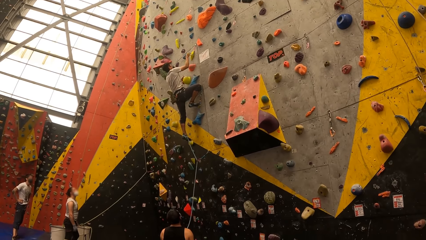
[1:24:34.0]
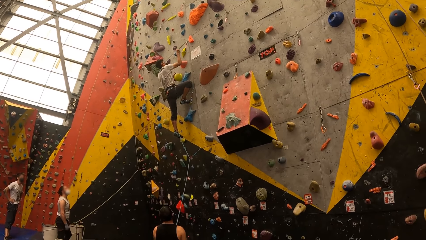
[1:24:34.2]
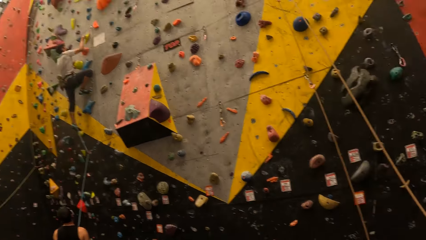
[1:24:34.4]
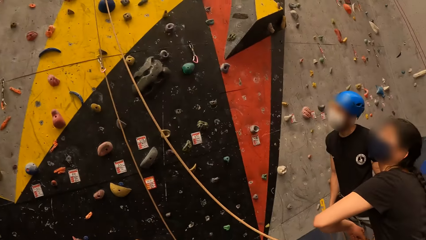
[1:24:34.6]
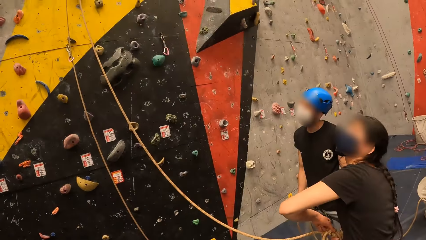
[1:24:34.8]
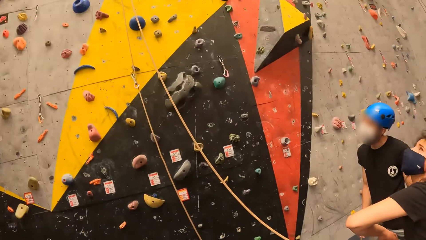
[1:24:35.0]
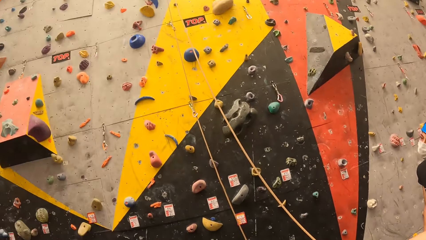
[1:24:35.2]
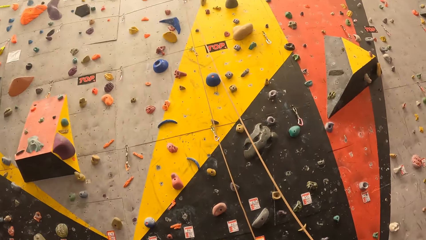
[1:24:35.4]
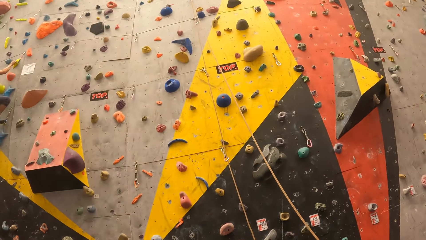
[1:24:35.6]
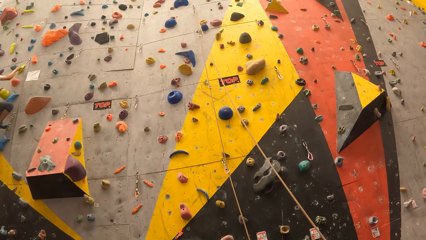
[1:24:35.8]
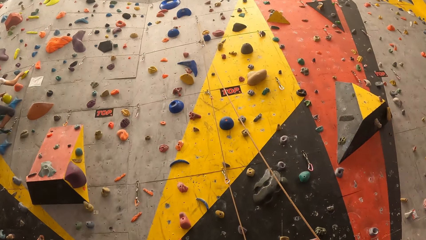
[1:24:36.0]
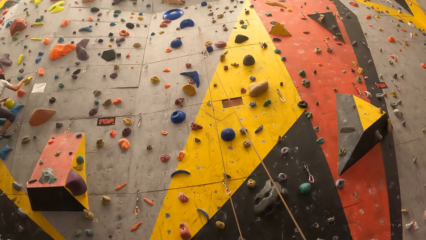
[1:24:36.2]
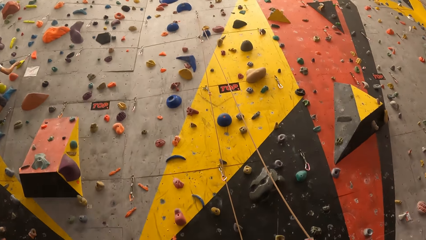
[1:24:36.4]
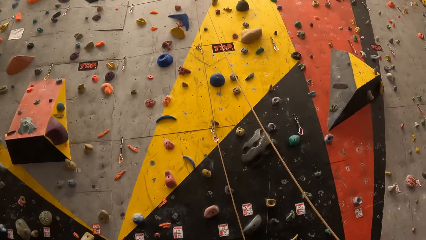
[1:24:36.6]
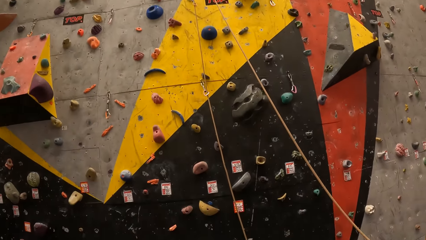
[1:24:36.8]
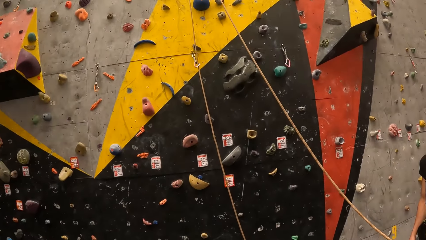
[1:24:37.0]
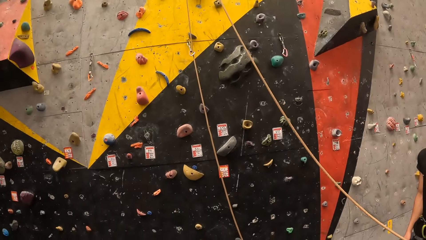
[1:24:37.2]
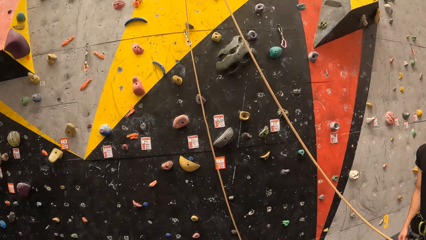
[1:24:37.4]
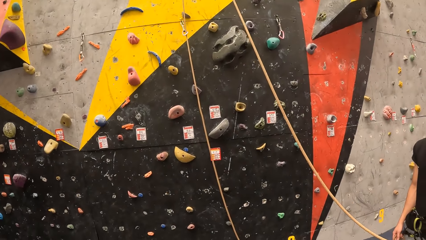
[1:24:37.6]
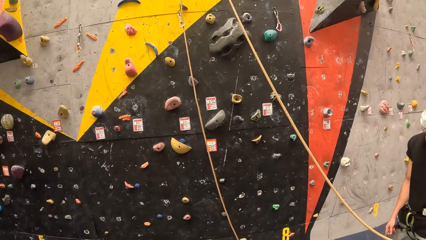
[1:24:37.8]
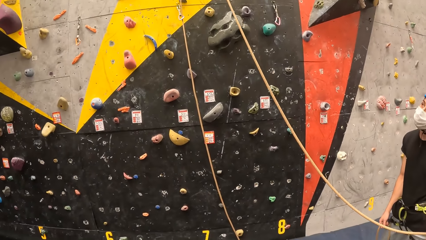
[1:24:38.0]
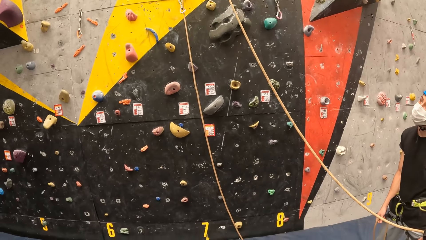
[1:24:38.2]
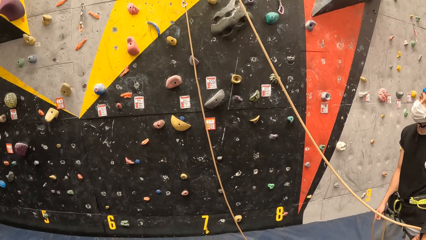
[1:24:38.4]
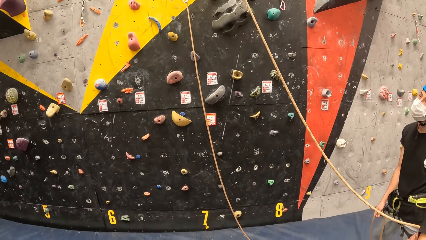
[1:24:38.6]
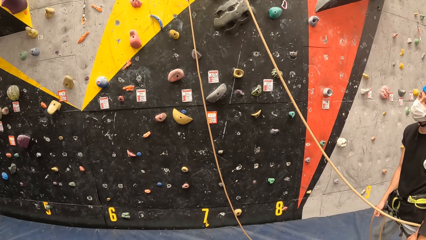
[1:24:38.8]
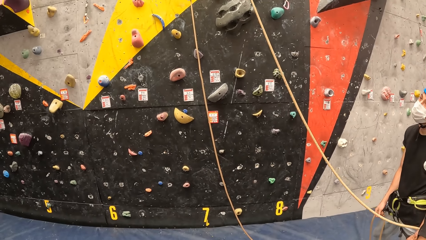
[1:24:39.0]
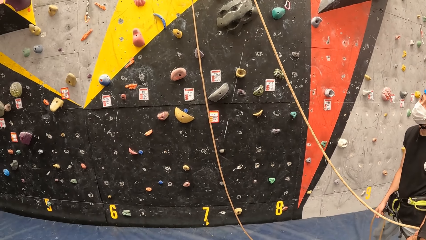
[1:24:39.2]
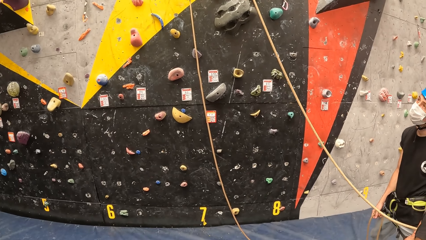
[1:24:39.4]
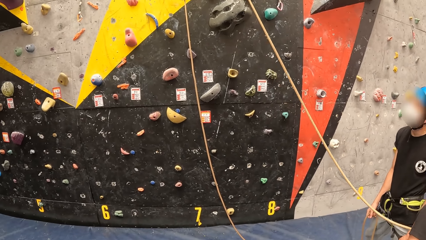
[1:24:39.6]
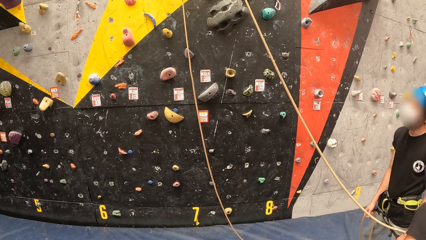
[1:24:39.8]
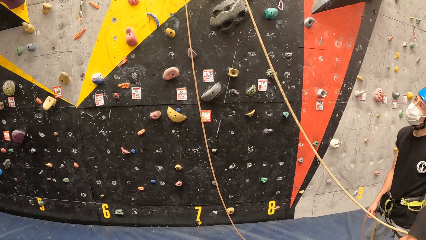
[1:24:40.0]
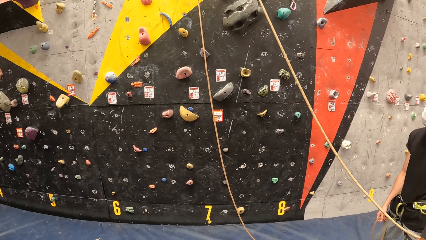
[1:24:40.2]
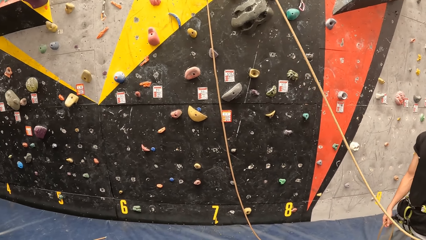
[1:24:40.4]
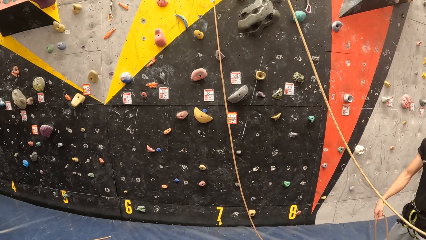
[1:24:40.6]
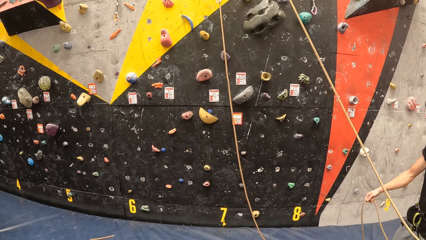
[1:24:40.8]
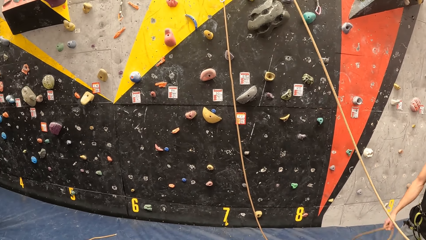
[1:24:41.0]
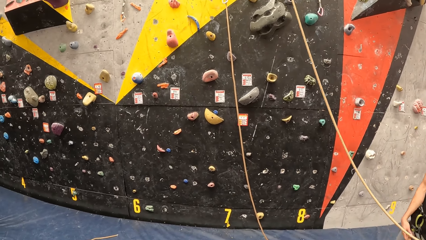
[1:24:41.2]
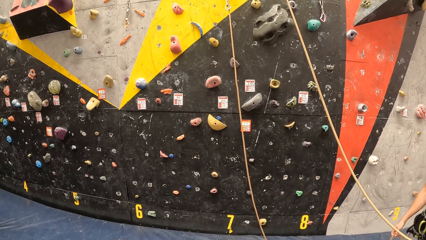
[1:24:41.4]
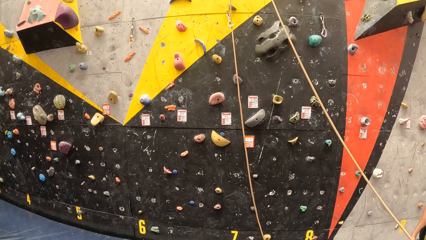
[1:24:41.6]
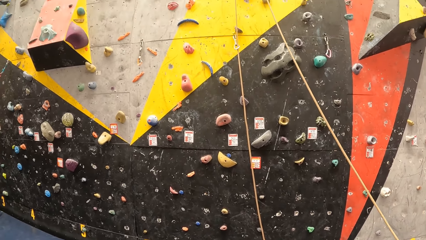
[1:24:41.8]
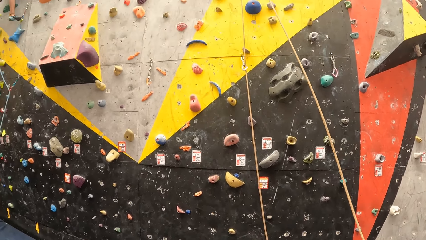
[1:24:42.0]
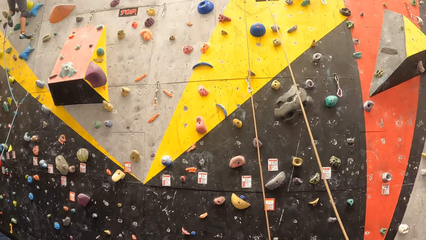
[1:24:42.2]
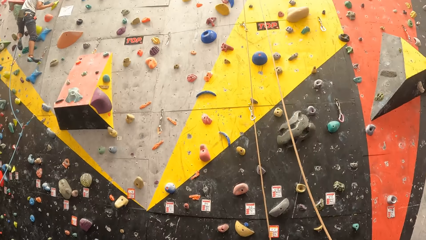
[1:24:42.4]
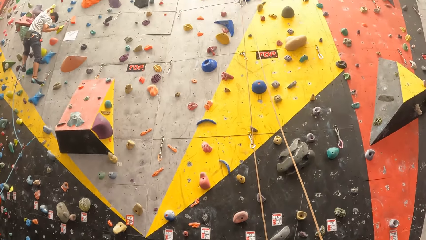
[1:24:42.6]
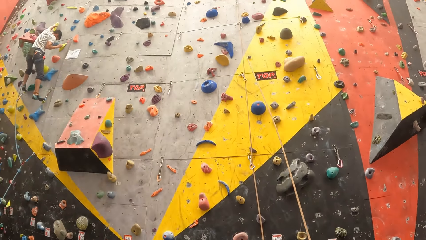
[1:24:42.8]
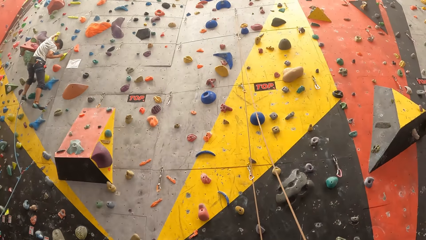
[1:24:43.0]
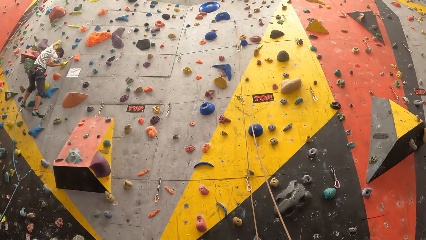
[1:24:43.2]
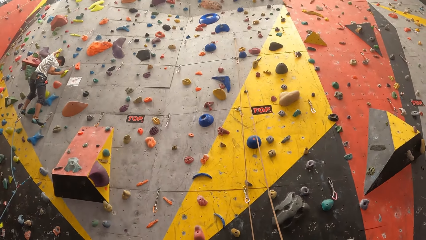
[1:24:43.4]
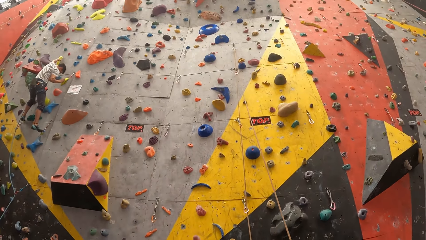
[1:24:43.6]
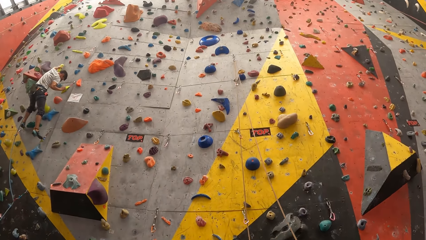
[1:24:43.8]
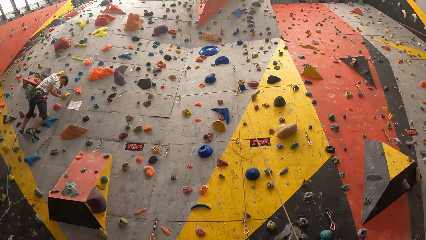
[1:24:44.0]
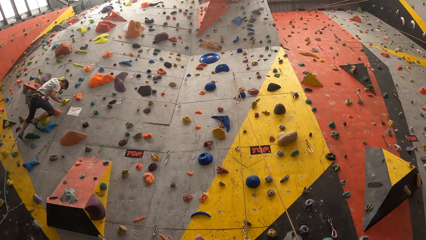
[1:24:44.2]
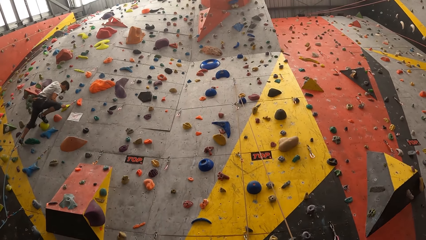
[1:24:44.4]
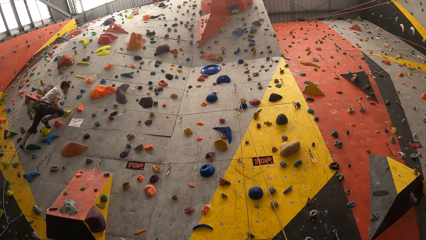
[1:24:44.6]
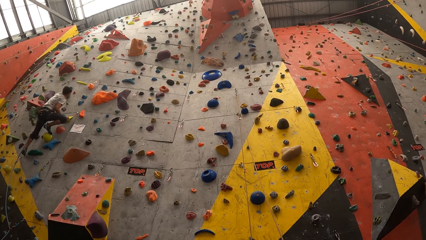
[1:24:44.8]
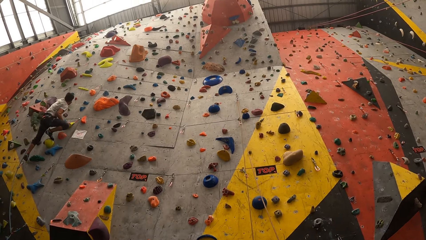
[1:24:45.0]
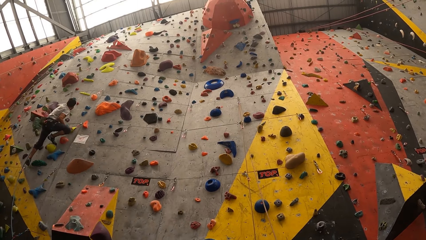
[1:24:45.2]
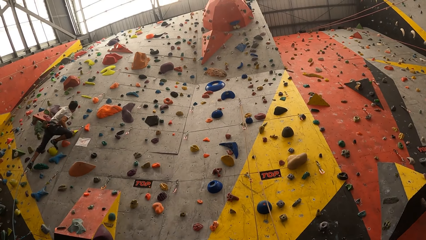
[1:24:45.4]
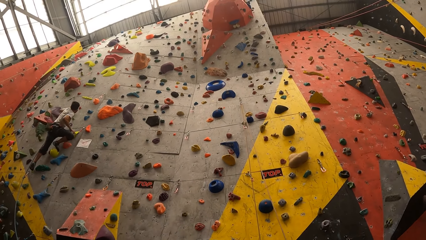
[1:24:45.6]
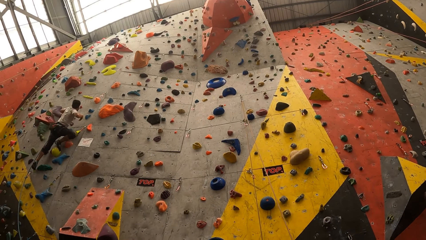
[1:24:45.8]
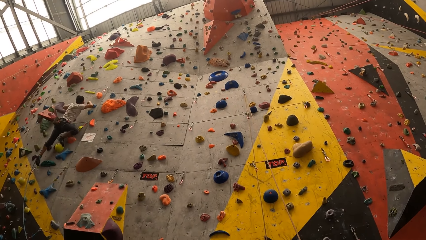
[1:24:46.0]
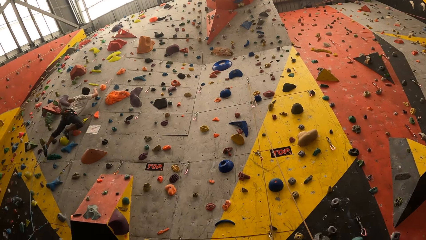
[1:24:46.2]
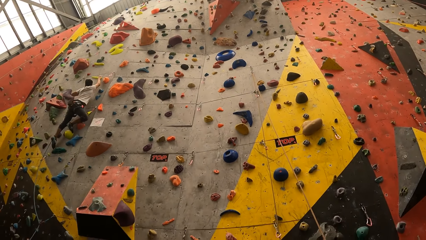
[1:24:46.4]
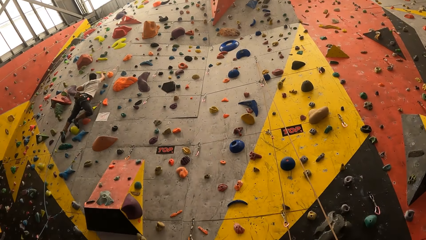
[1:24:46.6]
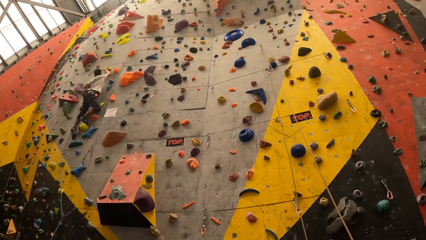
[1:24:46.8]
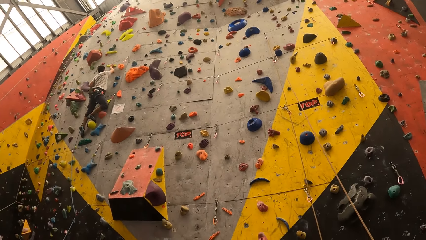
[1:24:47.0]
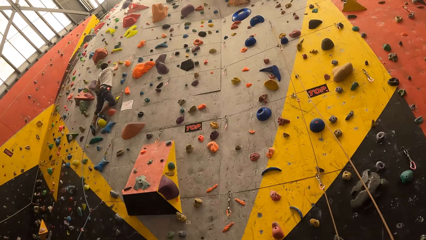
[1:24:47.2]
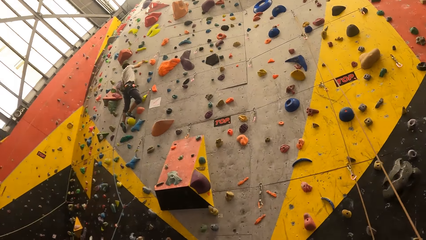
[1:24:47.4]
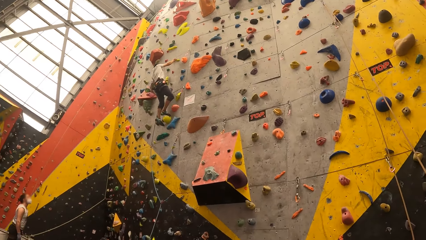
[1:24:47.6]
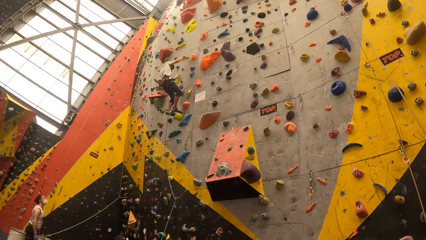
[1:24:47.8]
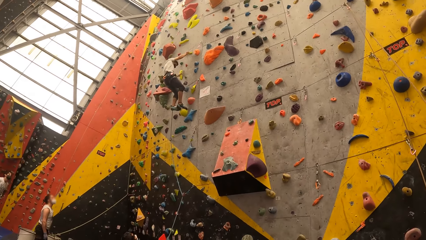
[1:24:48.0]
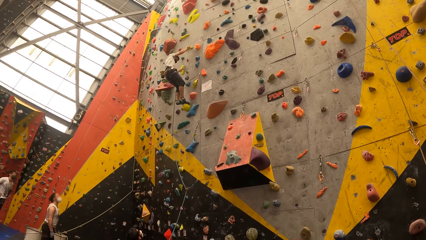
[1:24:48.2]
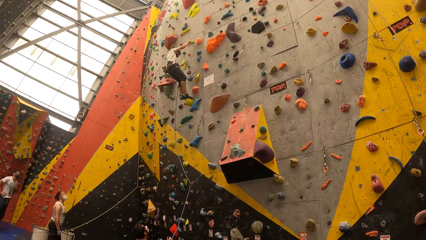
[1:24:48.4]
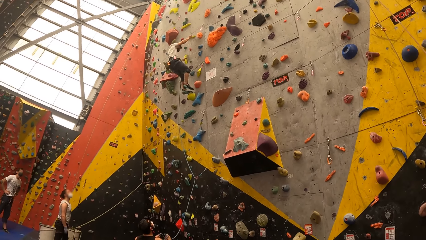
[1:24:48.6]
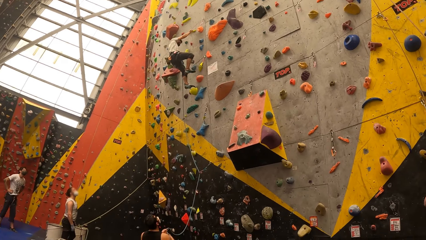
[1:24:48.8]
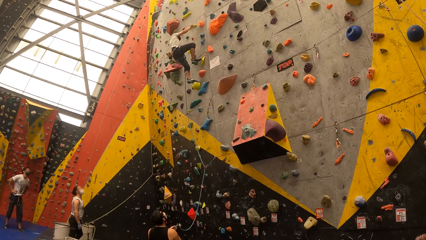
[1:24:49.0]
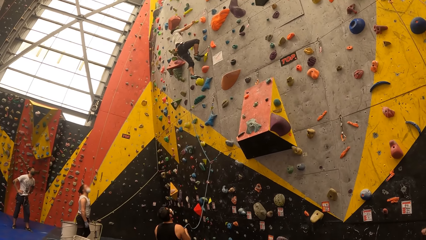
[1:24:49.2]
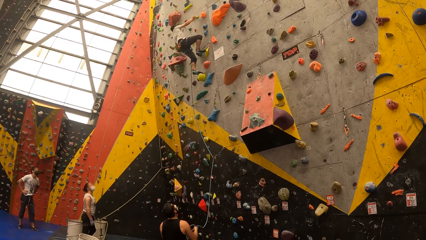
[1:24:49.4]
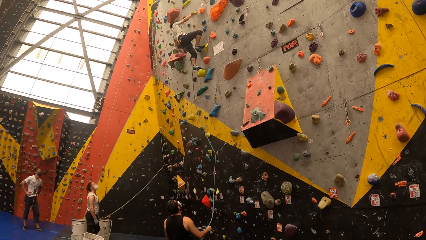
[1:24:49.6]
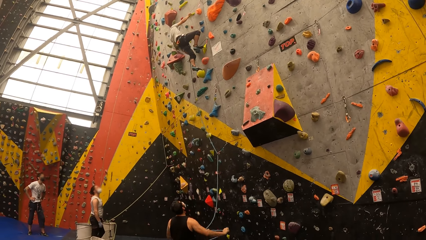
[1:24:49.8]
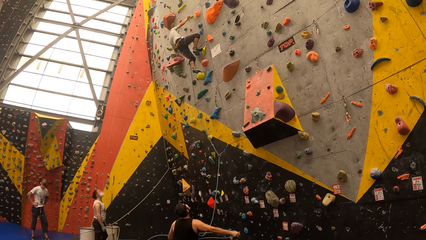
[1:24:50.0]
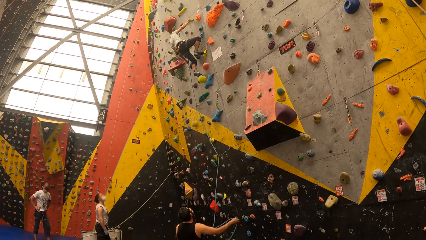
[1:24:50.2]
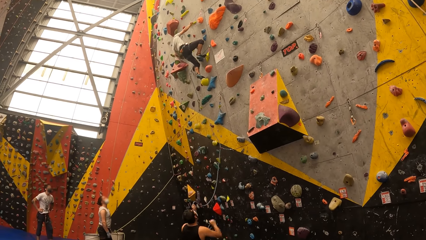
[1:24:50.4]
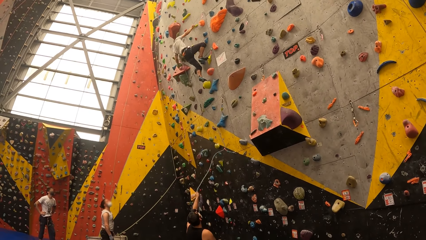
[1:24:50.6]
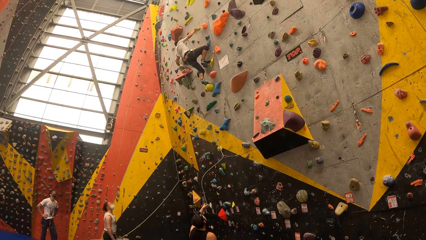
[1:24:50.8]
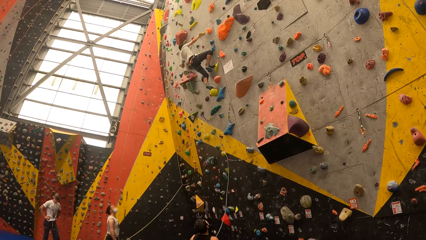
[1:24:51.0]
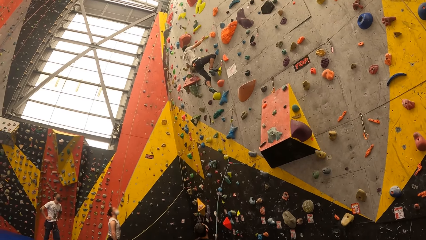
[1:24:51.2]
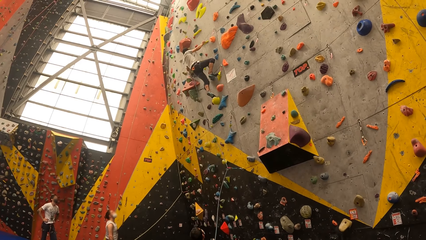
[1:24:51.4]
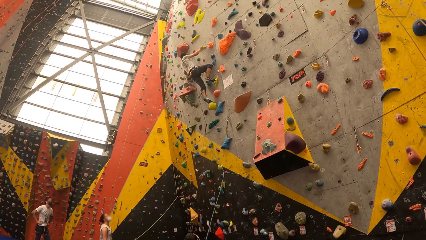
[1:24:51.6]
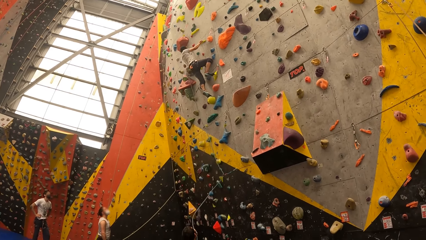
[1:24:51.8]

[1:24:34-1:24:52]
The camera wearer looks at a person. They look up the wall. They look at another person. The other person climbs the wall.
